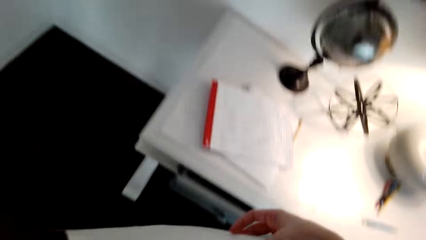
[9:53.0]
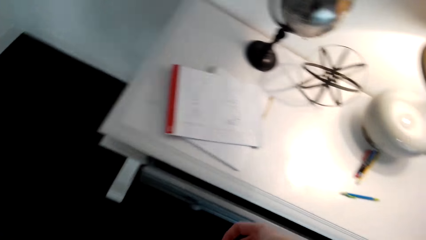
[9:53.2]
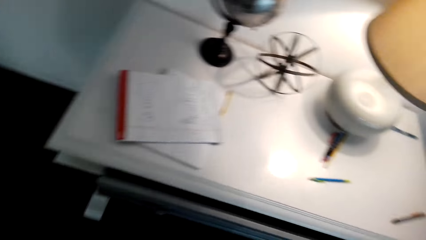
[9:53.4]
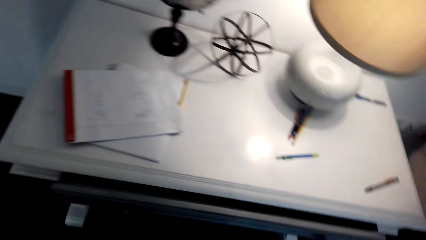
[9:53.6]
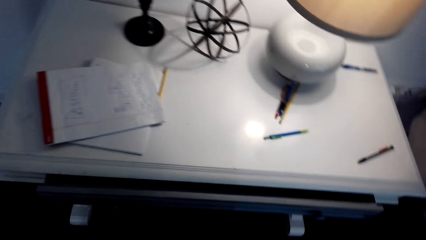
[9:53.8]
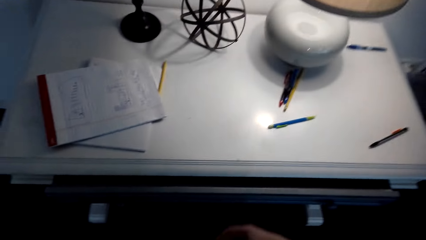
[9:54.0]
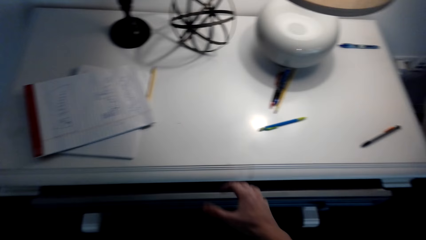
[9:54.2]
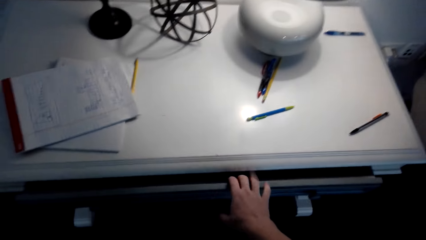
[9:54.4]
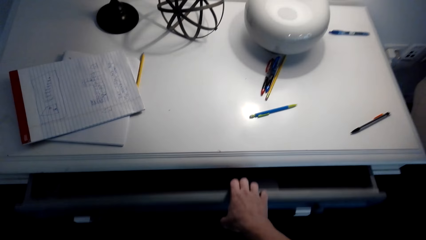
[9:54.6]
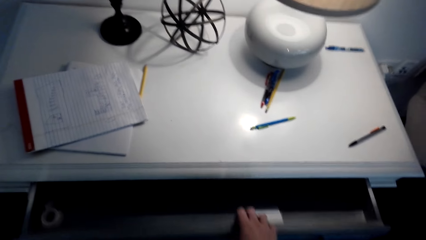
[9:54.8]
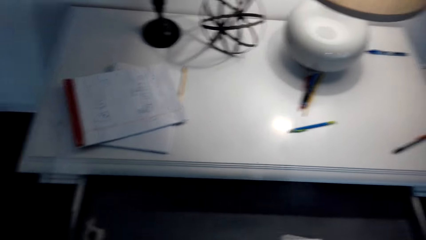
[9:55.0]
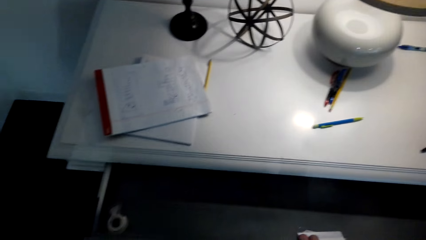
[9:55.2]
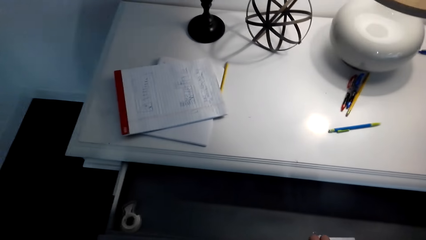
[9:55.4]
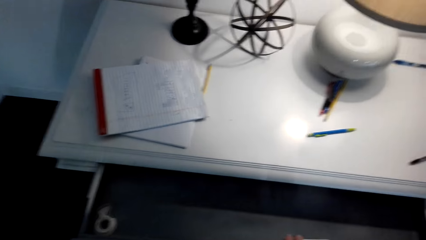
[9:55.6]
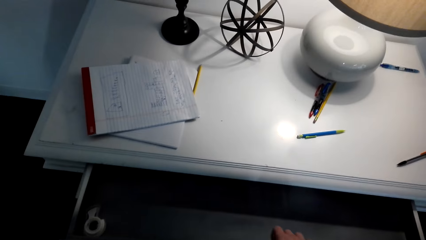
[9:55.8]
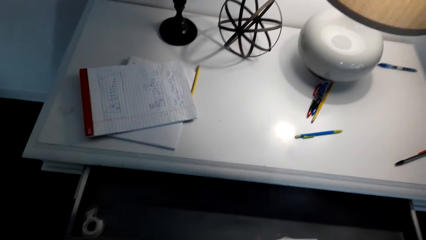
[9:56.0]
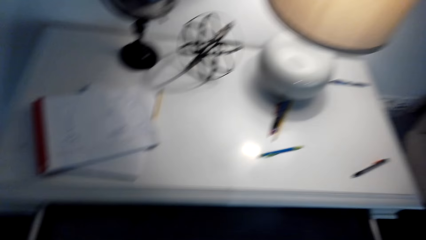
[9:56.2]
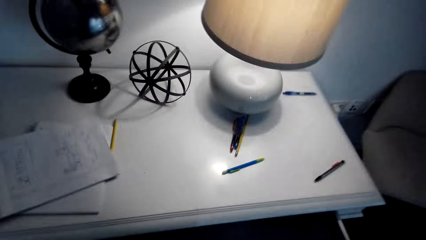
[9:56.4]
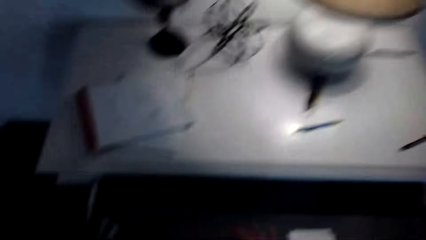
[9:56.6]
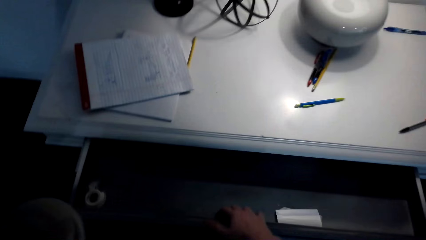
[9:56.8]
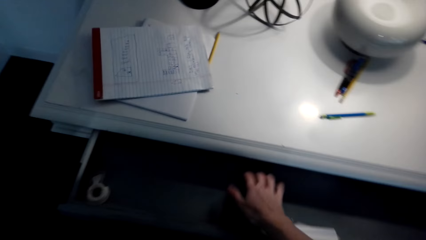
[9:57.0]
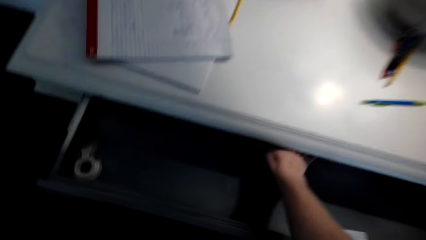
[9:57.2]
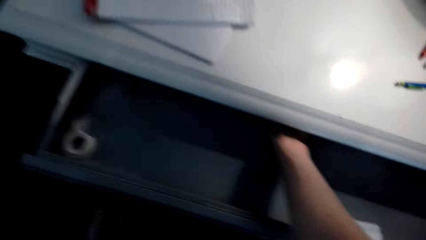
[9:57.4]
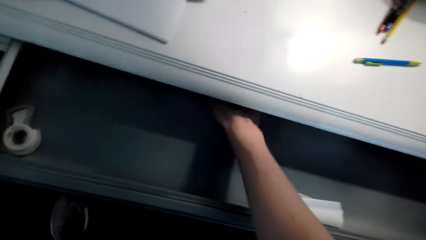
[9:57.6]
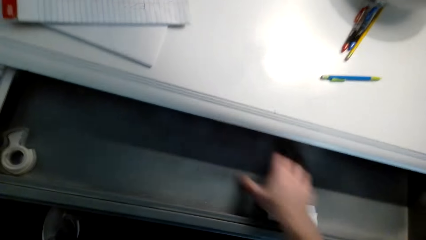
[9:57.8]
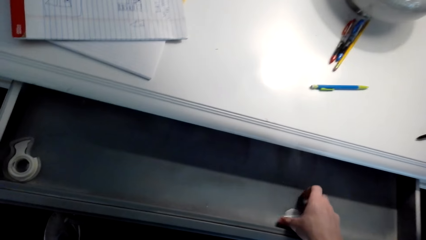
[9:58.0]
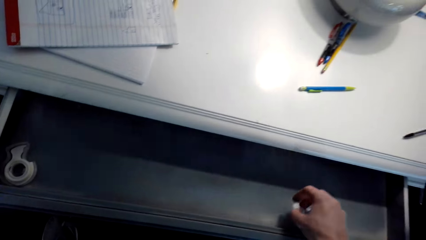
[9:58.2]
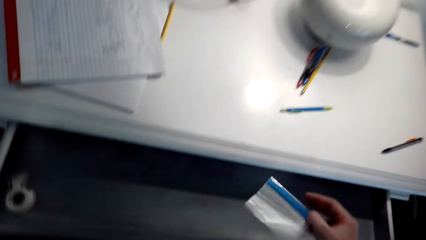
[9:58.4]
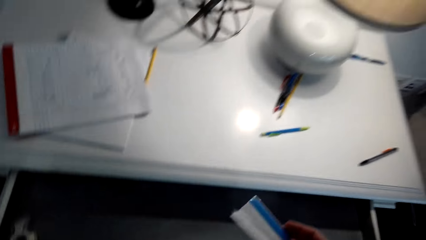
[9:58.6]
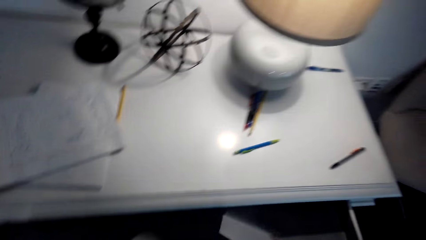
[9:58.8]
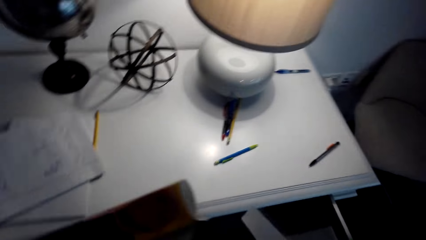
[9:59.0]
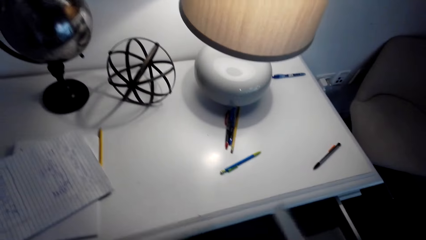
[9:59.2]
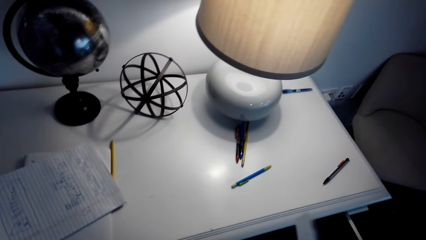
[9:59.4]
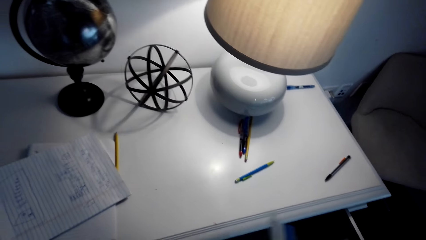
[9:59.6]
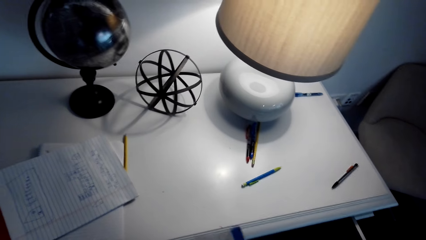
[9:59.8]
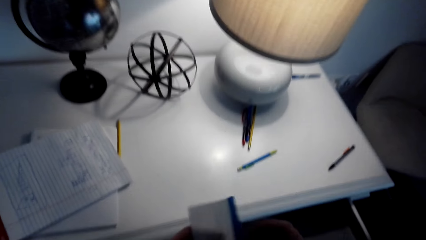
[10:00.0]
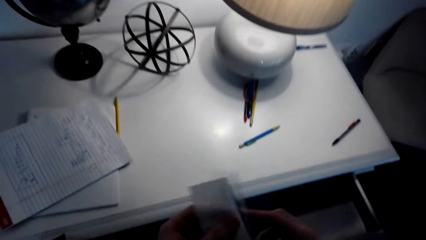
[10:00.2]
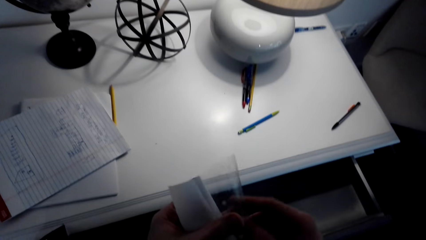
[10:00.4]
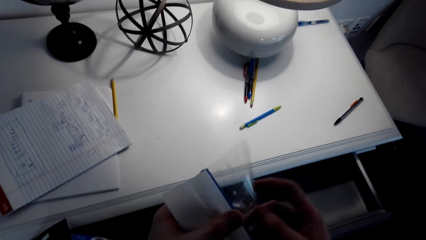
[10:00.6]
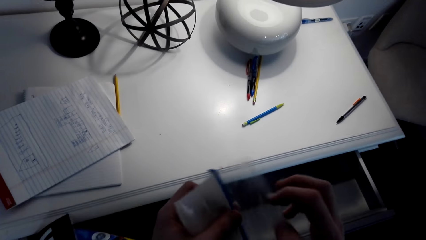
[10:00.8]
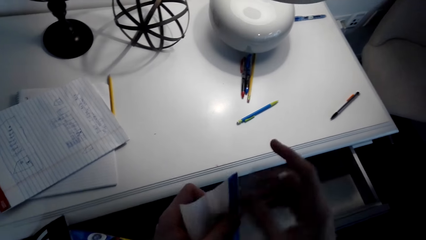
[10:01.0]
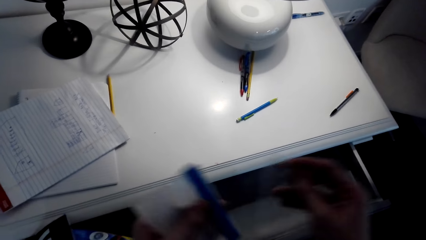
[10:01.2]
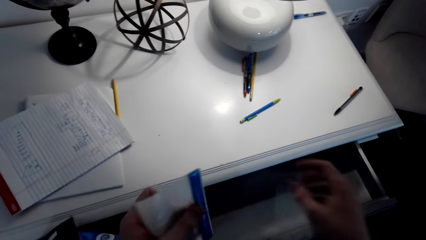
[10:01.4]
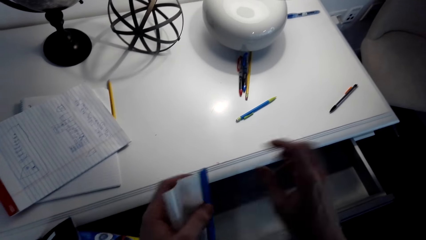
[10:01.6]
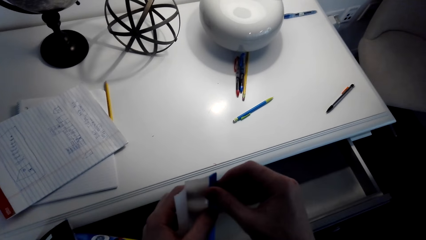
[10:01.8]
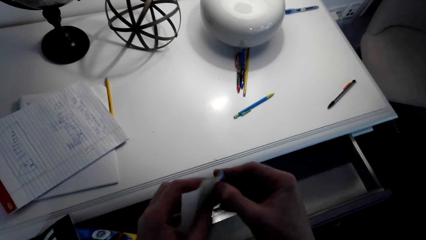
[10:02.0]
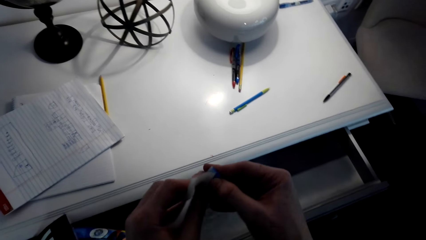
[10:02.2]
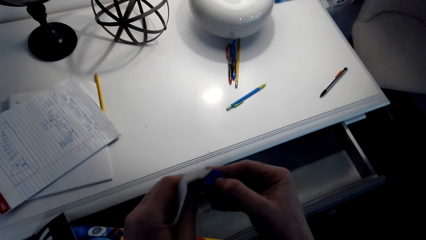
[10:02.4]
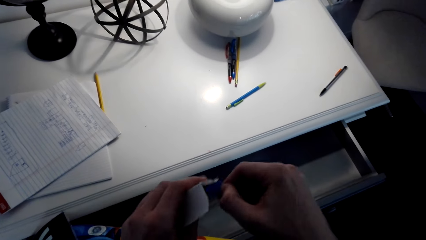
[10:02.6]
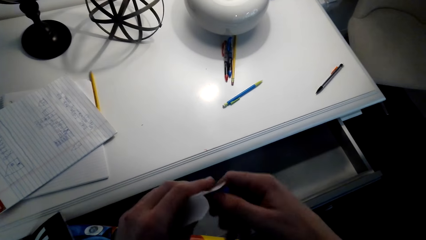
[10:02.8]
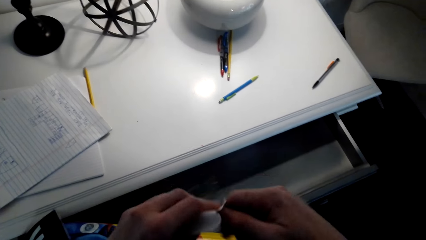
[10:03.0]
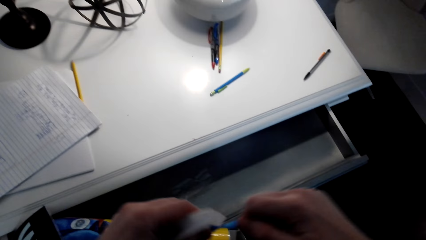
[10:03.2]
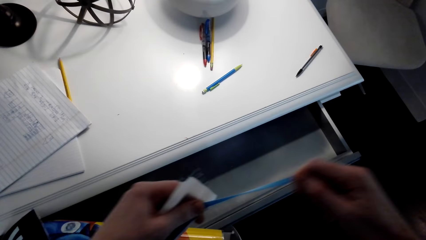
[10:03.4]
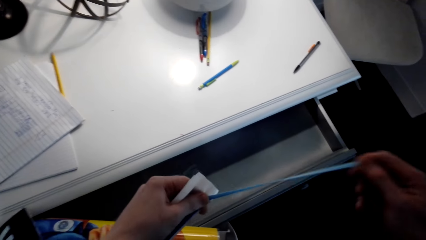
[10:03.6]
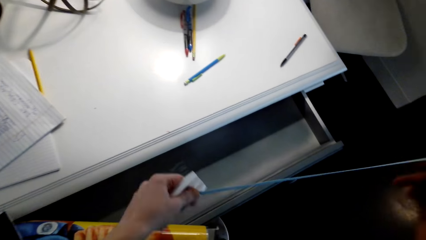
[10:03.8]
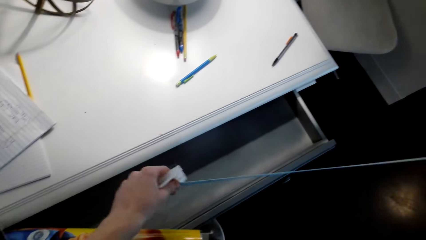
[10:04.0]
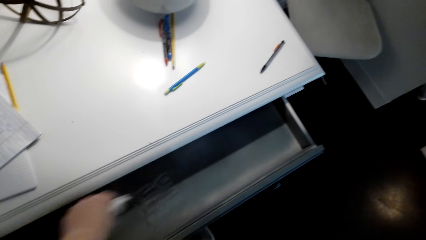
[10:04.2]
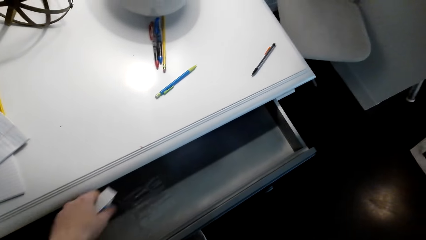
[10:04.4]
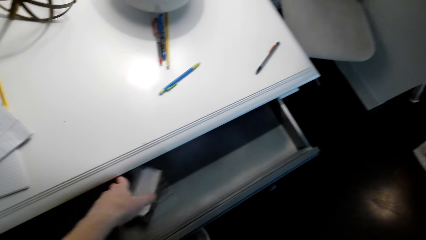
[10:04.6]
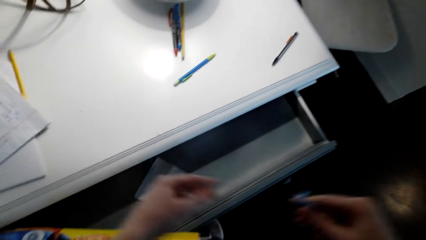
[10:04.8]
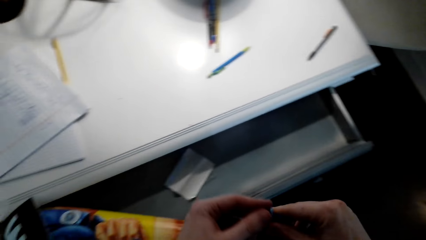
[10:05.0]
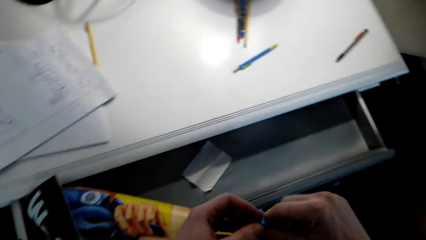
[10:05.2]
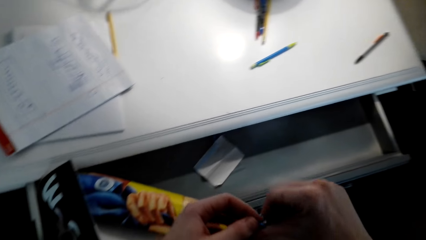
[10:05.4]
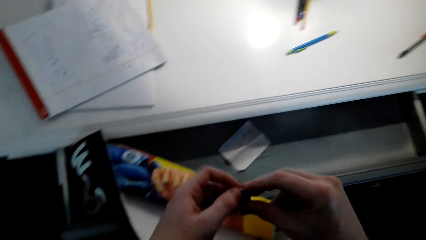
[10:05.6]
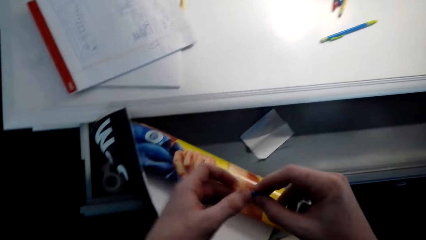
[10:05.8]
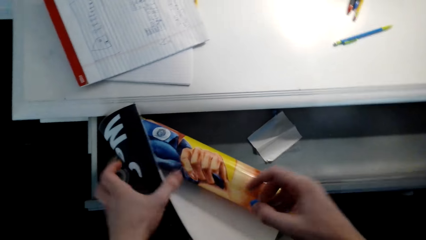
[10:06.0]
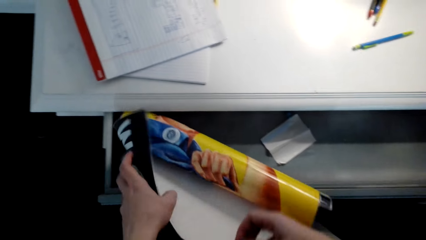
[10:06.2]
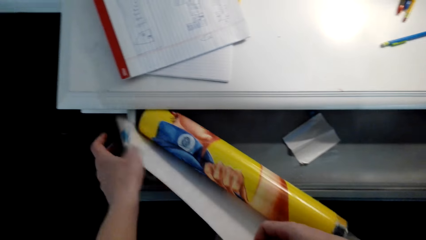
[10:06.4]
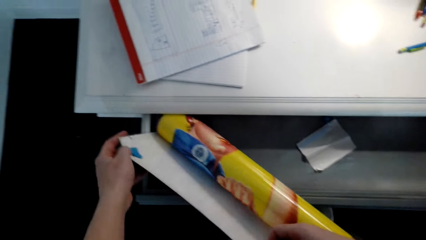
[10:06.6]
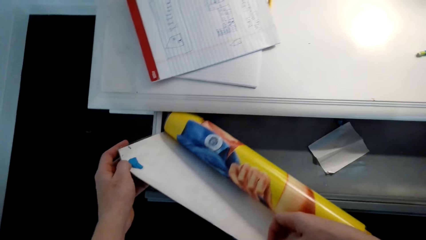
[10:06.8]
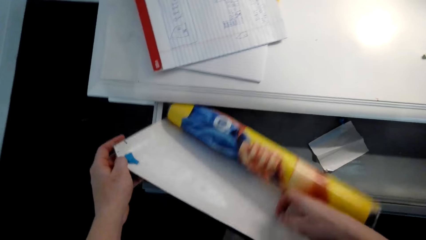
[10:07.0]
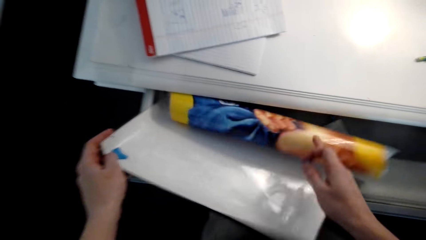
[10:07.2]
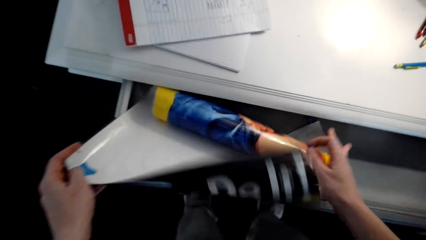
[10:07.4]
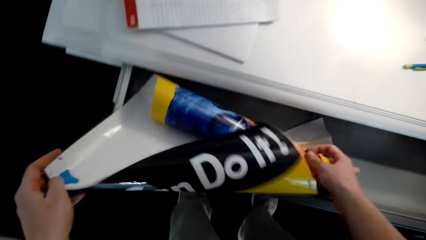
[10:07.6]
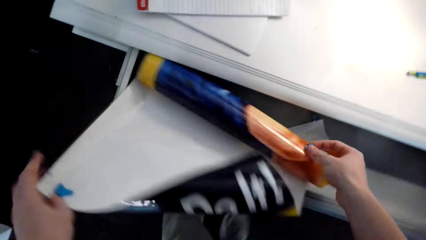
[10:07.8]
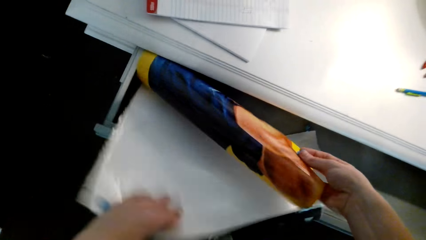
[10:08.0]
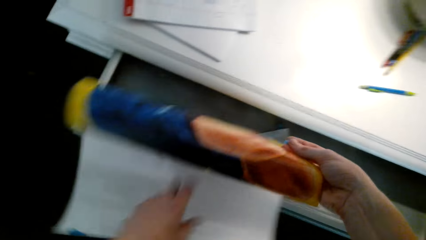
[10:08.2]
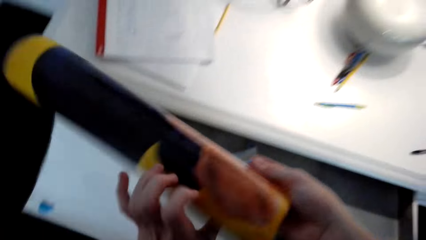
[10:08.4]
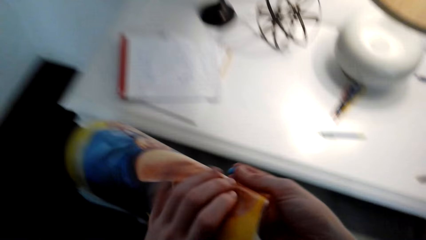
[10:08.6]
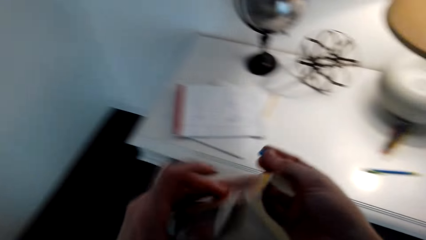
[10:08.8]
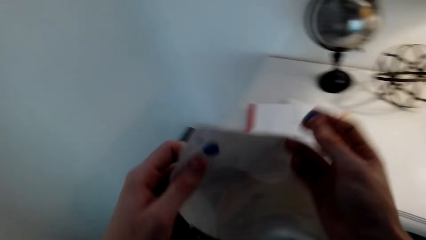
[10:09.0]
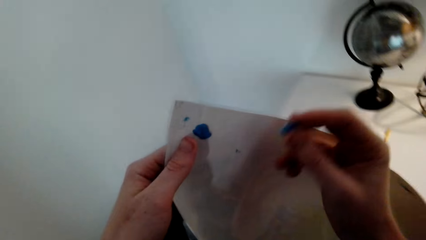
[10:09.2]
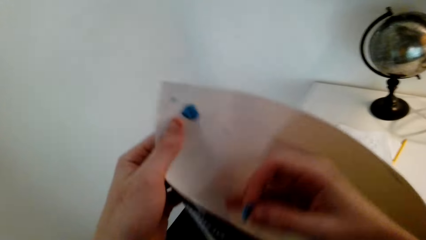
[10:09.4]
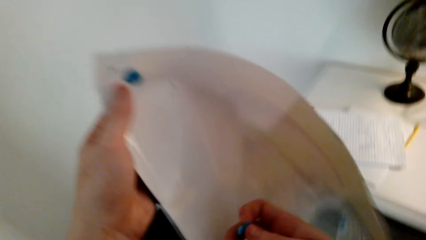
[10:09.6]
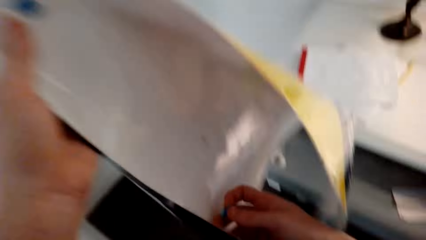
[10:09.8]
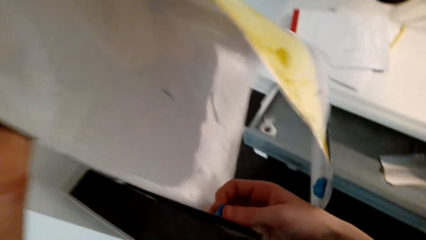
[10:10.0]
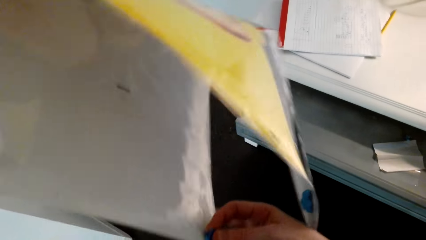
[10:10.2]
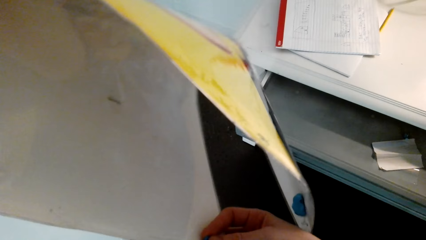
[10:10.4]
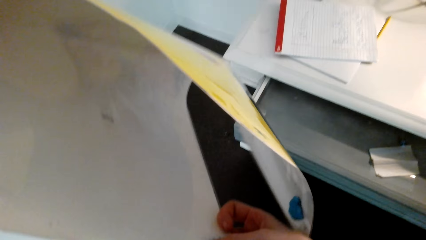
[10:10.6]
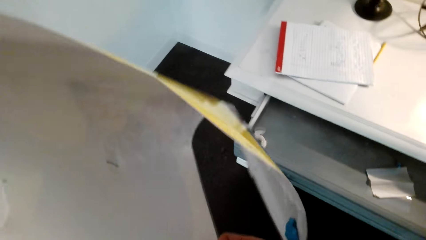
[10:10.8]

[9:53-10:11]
The camera wearer opens a drawer. They pick a small banner from the drawer with the right hand. They hold the banner with both hands. They remove paper in the banner with the right hand. They put something in the drawer. They fold a picture. They hold the banner with both hands.
